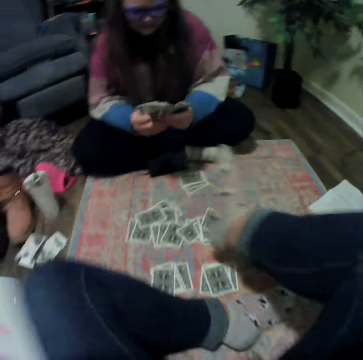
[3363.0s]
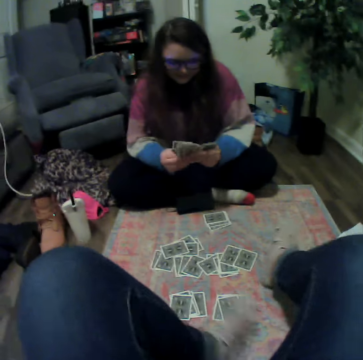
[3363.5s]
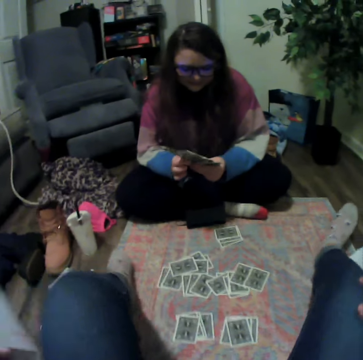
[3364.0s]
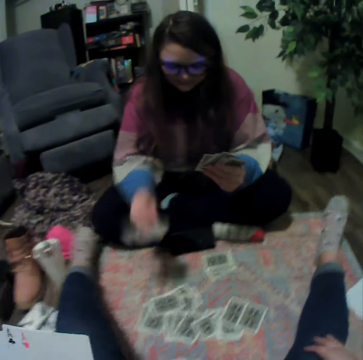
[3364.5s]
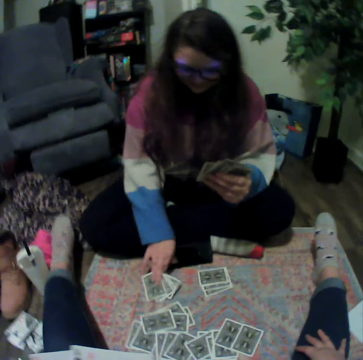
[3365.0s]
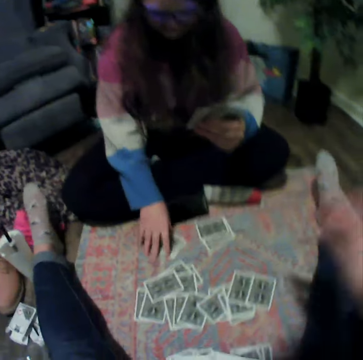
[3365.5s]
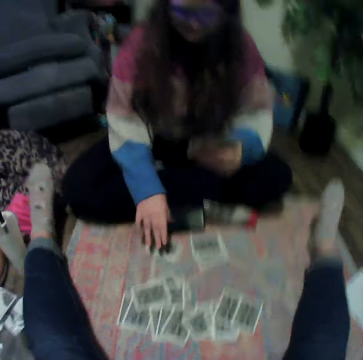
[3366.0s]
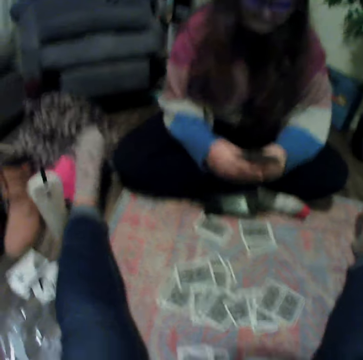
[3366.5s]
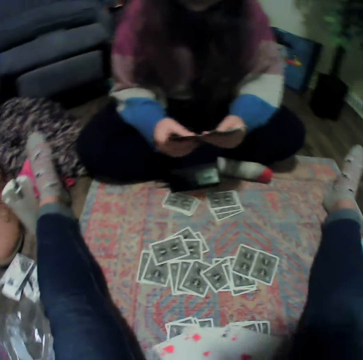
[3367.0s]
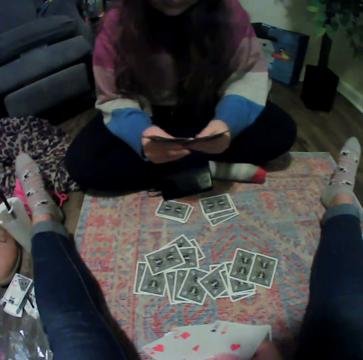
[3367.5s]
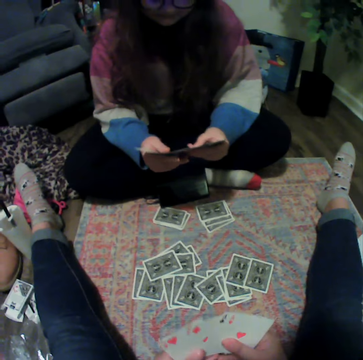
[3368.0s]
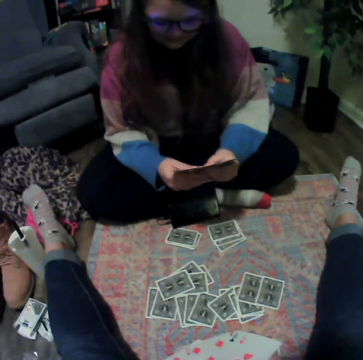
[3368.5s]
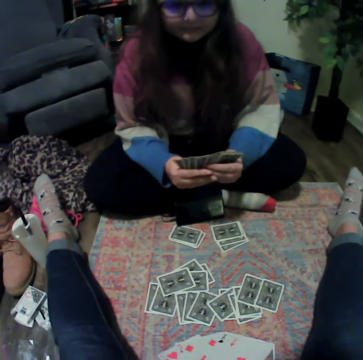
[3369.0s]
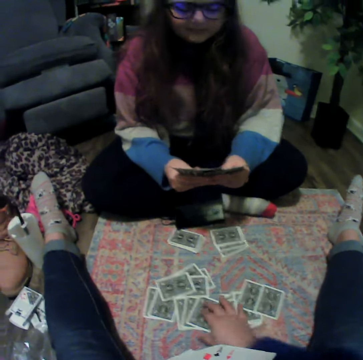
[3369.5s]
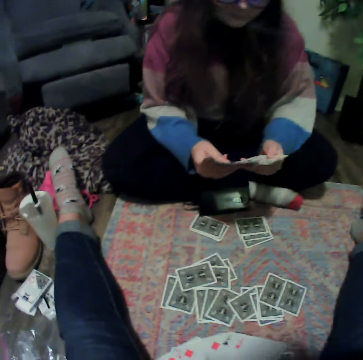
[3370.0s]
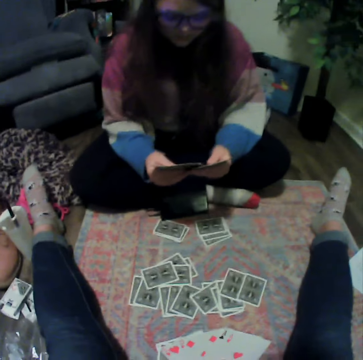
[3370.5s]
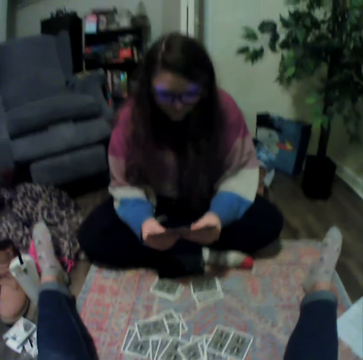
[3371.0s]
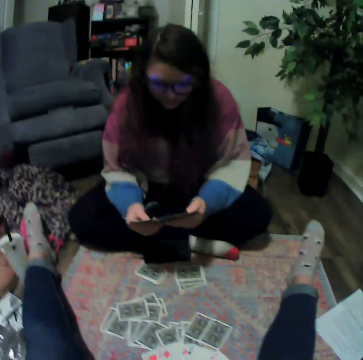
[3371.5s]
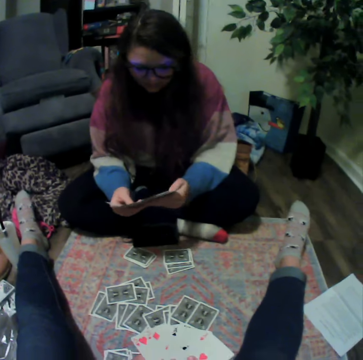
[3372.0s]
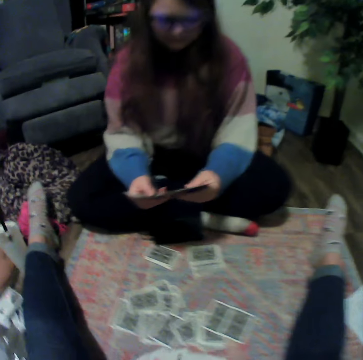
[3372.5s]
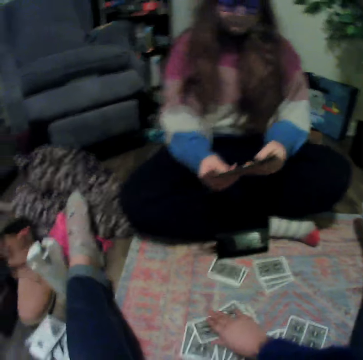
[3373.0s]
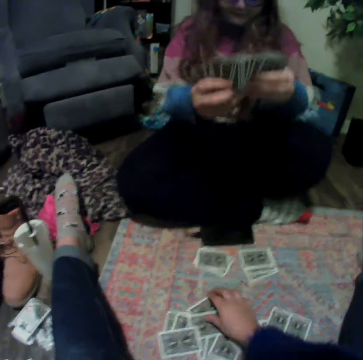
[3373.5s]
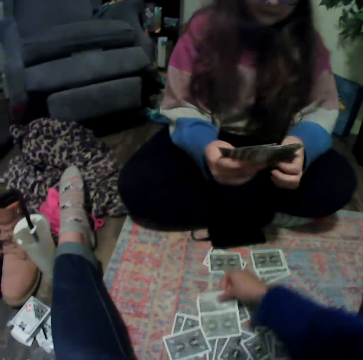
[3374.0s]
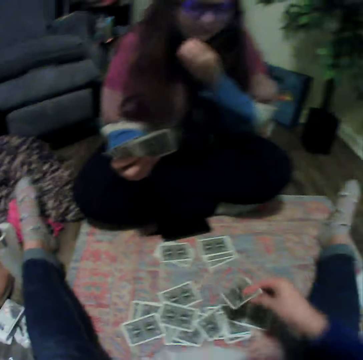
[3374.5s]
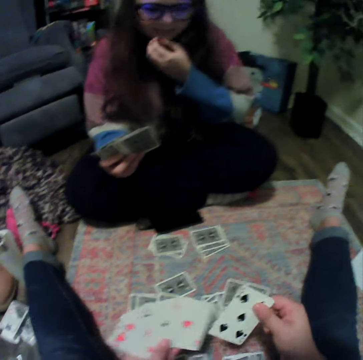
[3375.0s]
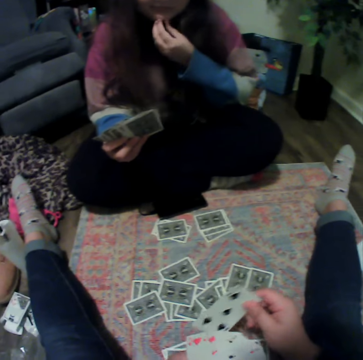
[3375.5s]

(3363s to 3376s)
A woman places the cards on the floor. The camera wearer touches playing cards. They pick a card from the floor.

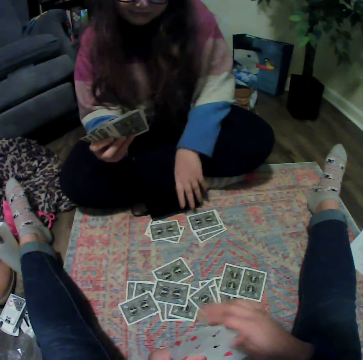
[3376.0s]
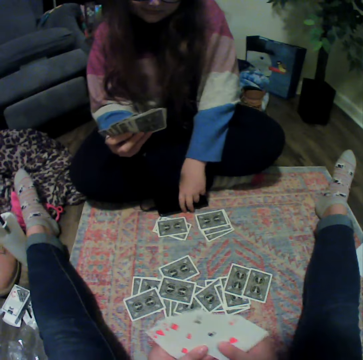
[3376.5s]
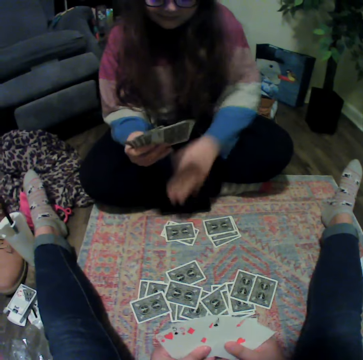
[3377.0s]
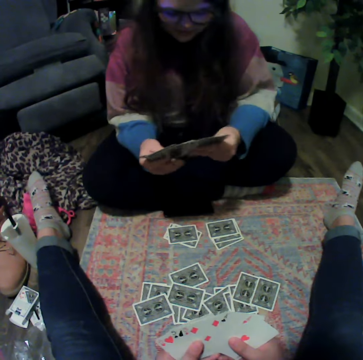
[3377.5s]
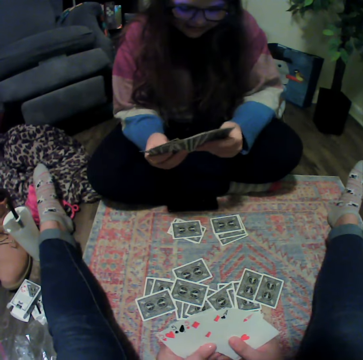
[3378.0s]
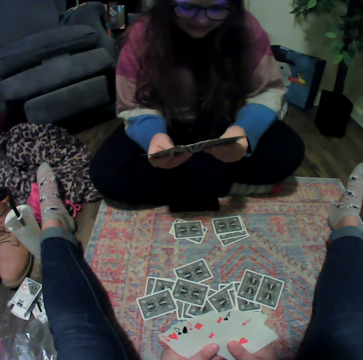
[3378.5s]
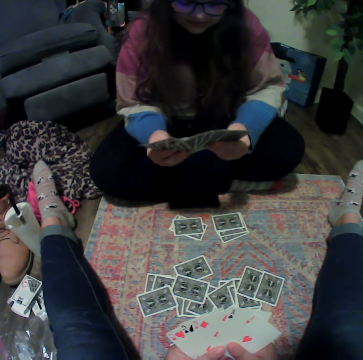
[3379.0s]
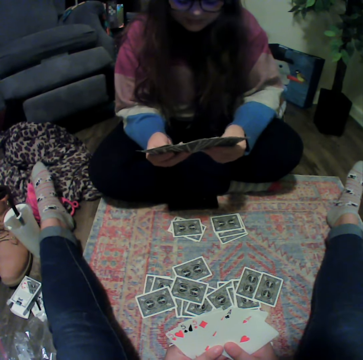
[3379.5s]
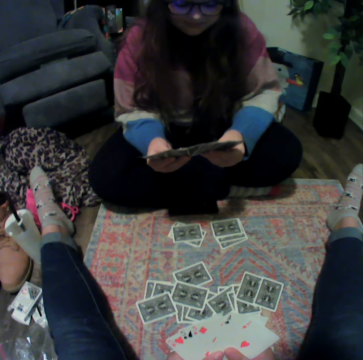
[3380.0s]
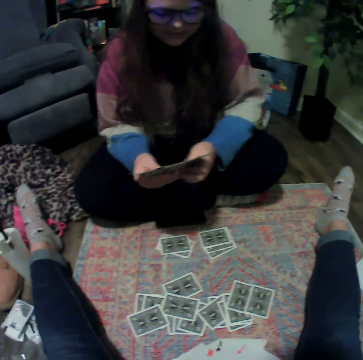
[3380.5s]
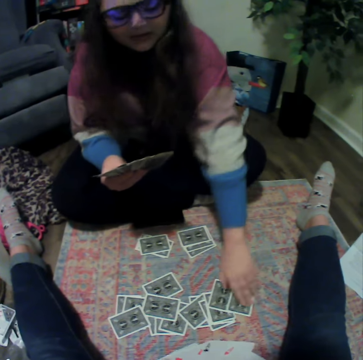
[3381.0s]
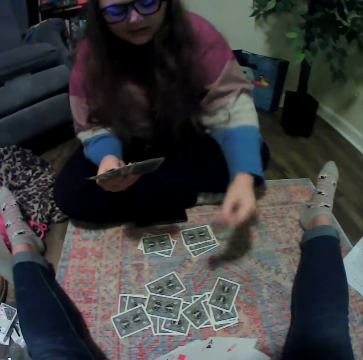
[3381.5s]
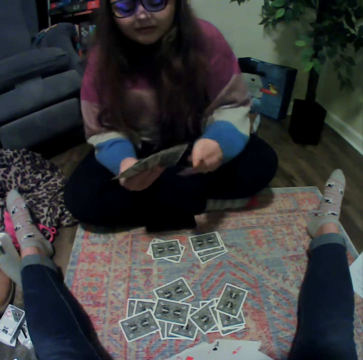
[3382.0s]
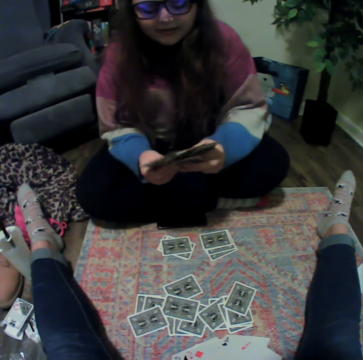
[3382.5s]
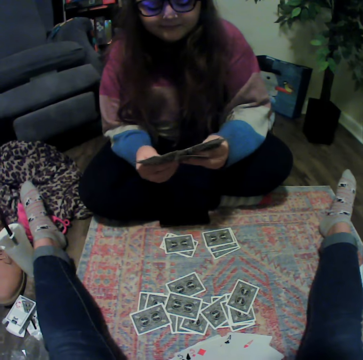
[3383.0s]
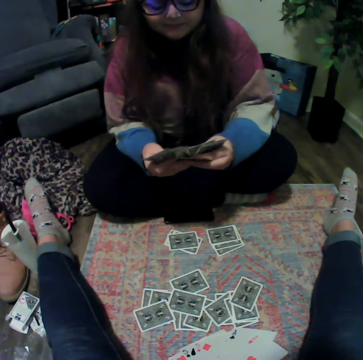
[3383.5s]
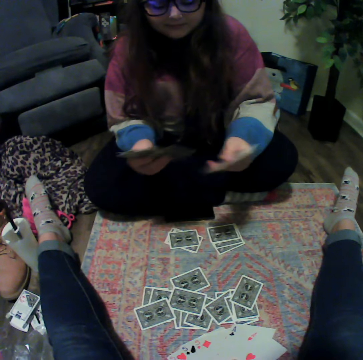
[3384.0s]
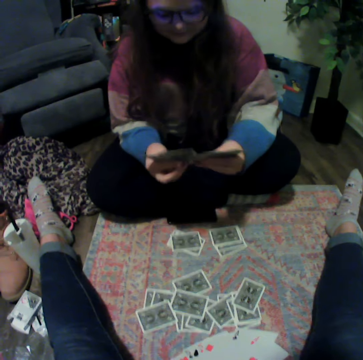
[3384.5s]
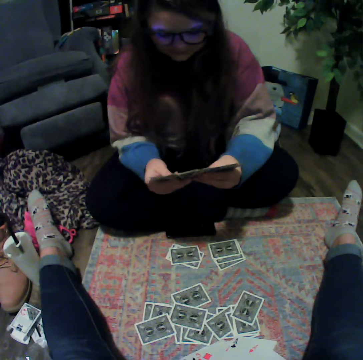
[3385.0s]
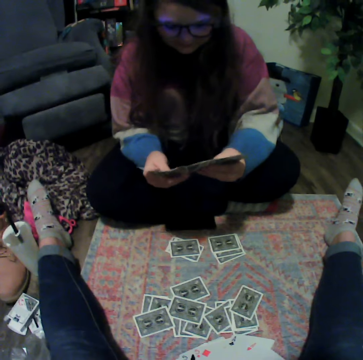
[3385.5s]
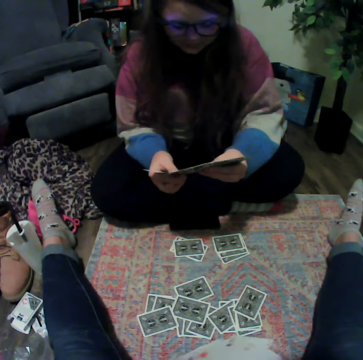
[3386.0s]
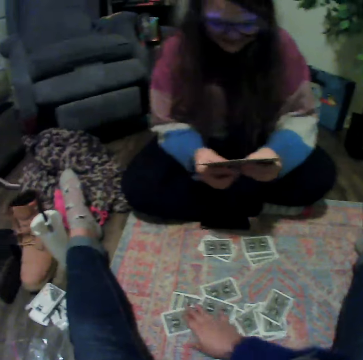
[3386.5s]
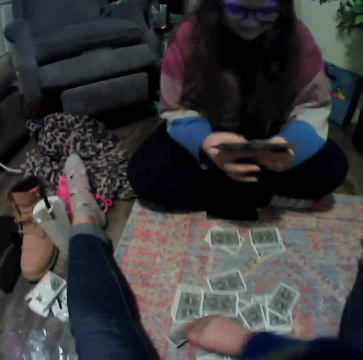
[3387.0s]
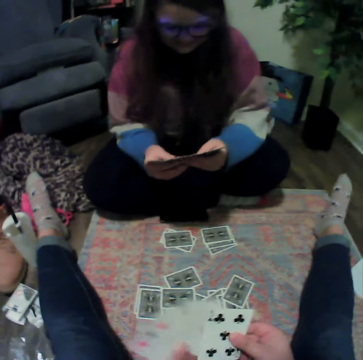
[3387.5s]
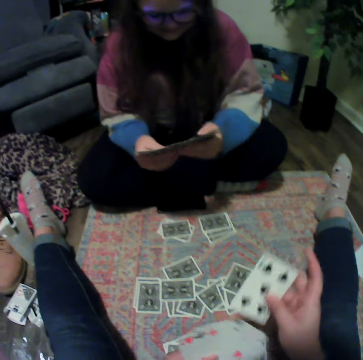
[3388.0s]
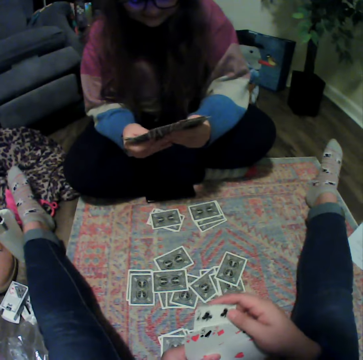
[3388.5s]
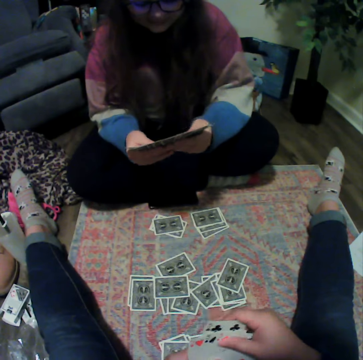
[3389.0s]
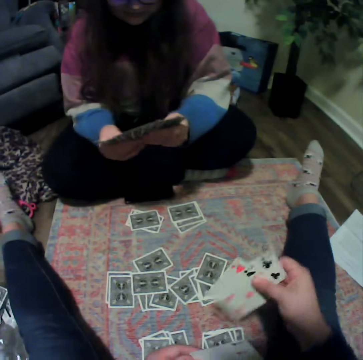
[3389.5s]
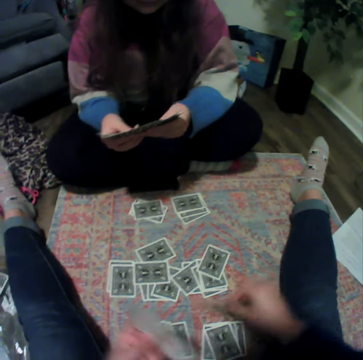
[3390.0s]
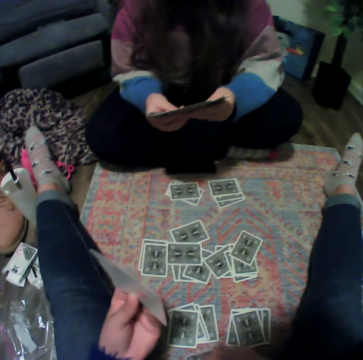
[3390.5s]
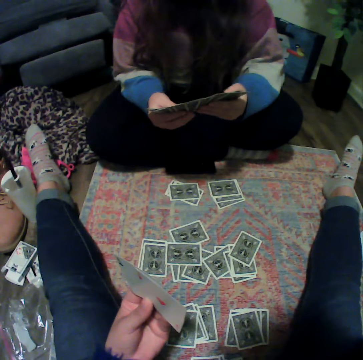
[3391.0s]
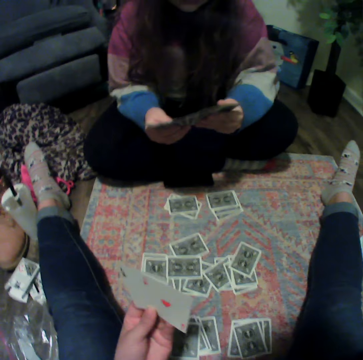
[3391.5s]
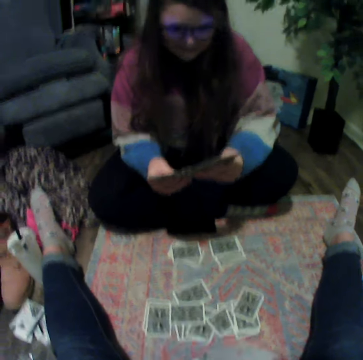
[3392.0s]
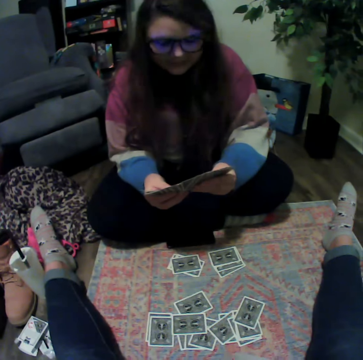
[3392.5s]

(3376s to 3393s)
A woman touches playing cards. The woman picks a card from the floor. The camera wearer picks a card from the floor. They touch playing cards and place the cards on the floor.

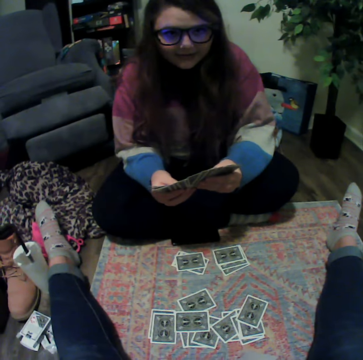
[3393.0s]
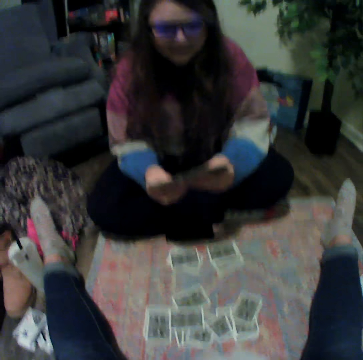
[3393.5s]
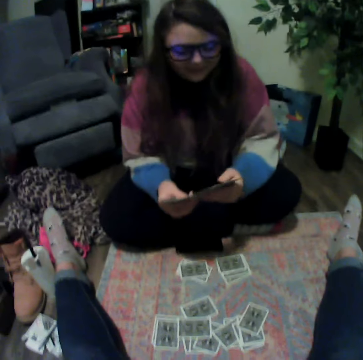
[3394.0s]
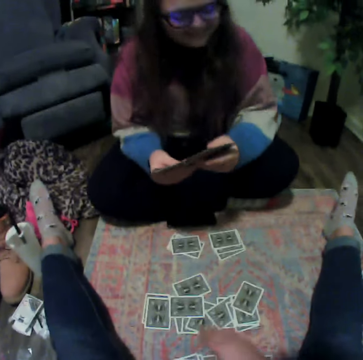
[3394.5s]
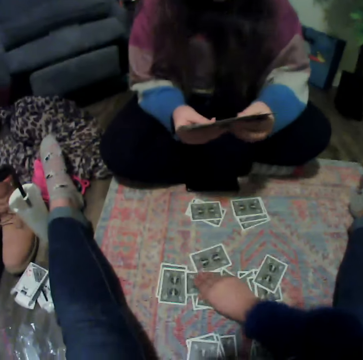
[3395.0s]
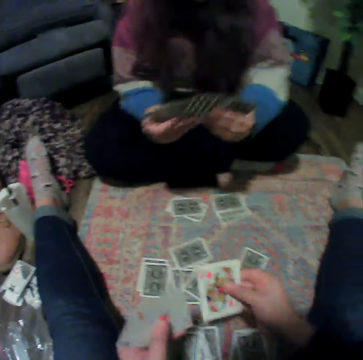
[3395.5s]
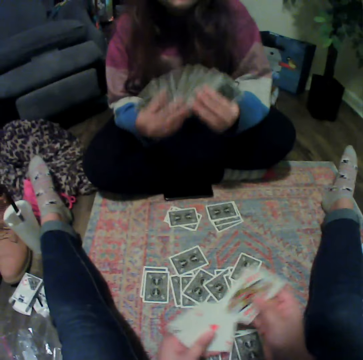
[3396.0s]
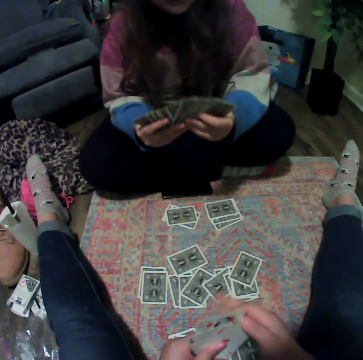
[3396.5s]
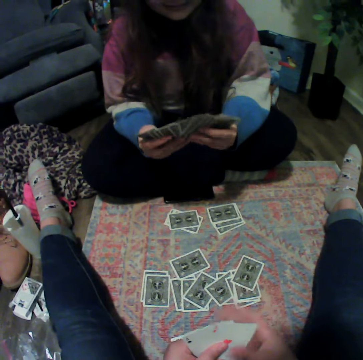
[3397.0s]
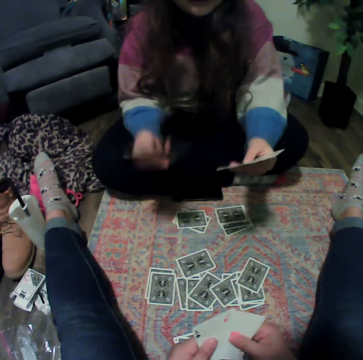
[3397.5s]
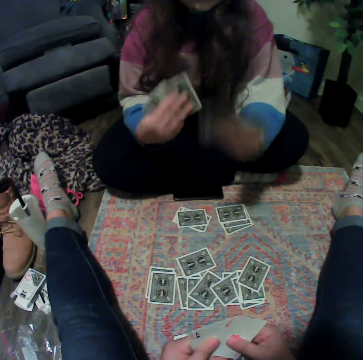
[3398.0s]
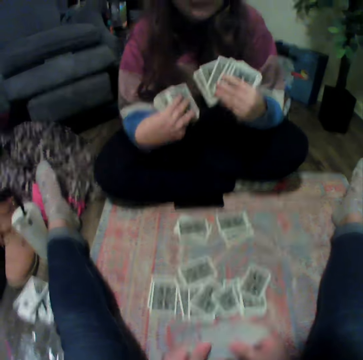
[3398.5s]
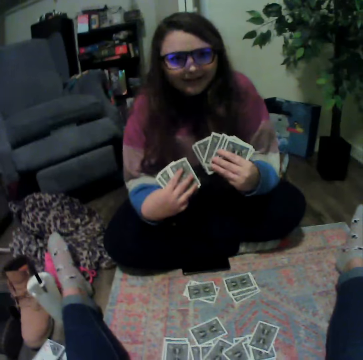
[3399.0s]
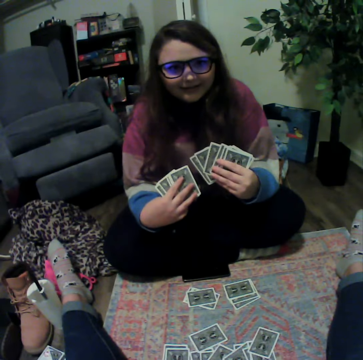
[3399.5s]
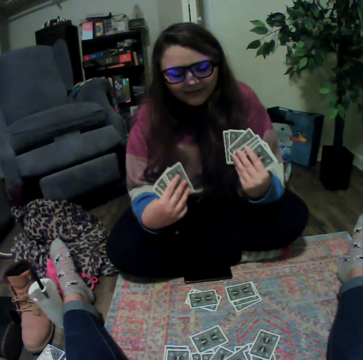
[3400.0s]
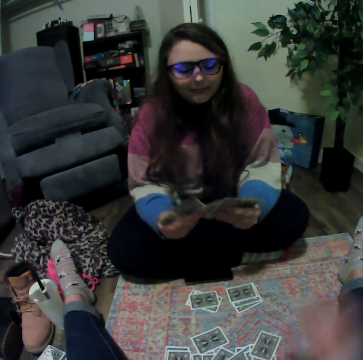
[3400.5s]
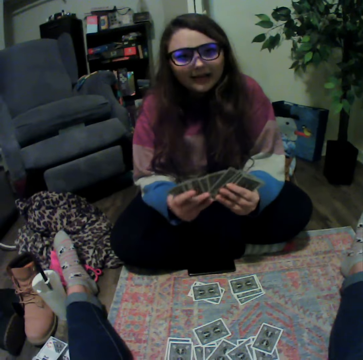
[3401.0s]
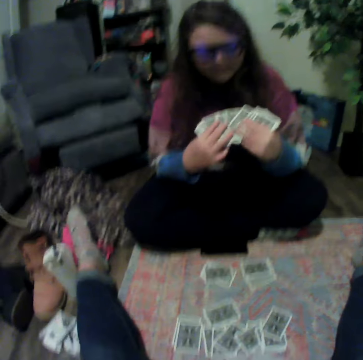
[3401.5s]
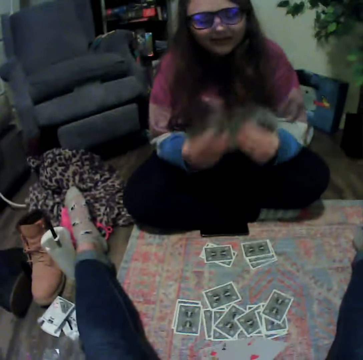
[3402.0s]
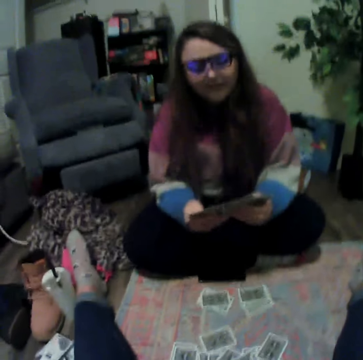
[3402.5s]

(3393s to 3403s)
The camera wearer picks a card from the floor.
